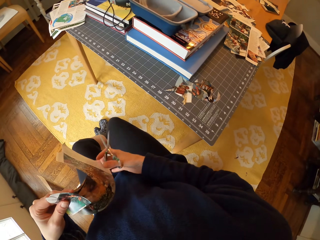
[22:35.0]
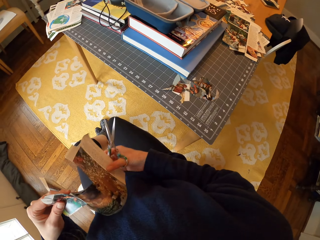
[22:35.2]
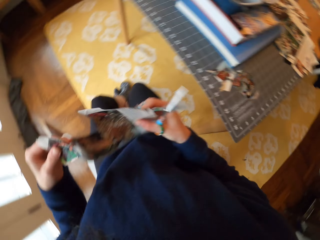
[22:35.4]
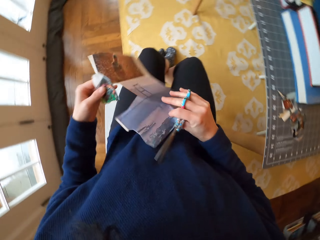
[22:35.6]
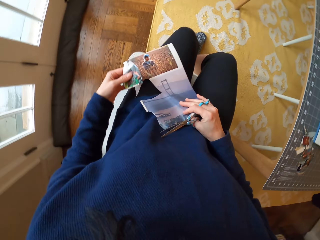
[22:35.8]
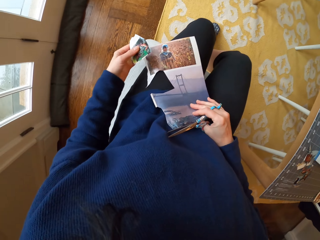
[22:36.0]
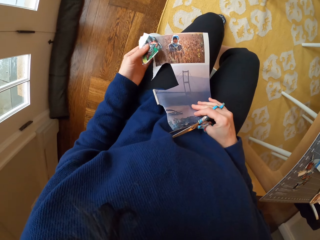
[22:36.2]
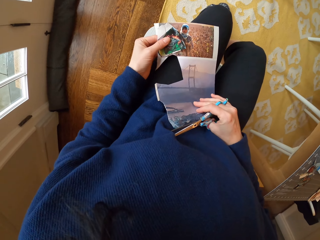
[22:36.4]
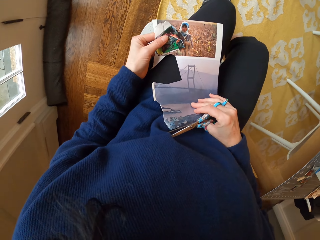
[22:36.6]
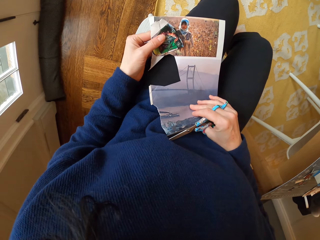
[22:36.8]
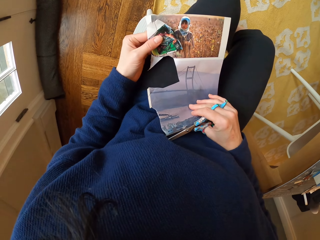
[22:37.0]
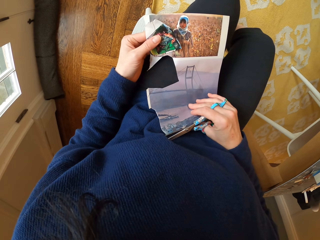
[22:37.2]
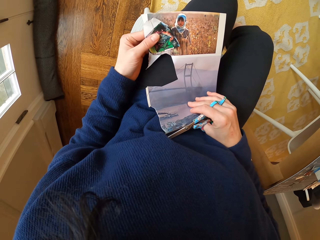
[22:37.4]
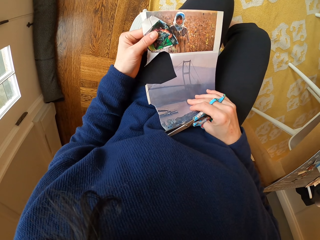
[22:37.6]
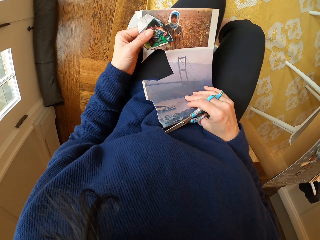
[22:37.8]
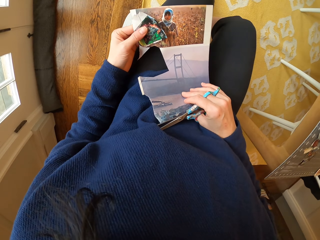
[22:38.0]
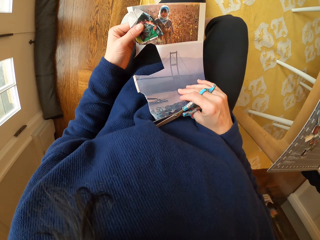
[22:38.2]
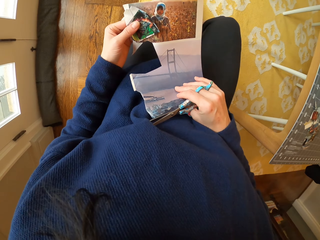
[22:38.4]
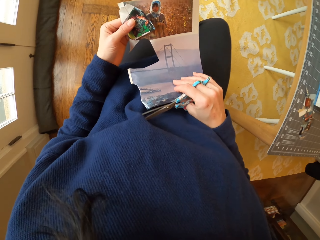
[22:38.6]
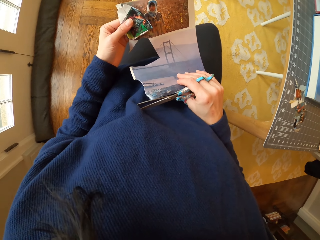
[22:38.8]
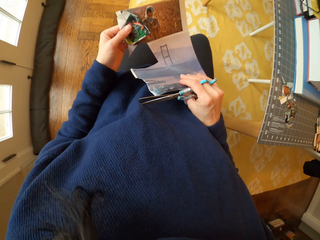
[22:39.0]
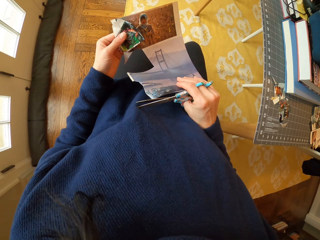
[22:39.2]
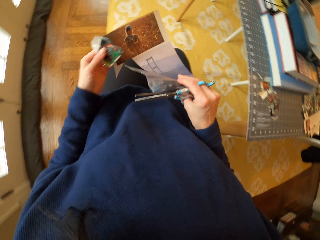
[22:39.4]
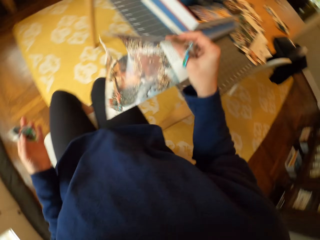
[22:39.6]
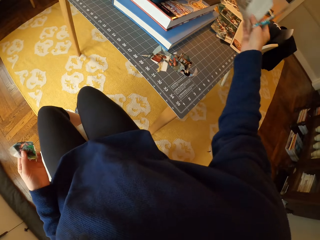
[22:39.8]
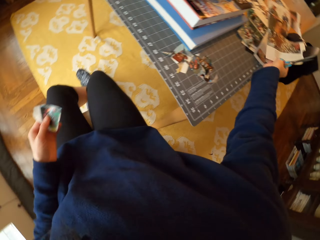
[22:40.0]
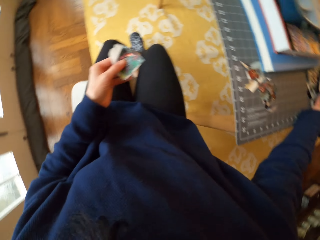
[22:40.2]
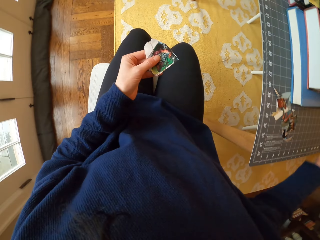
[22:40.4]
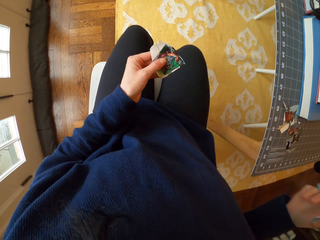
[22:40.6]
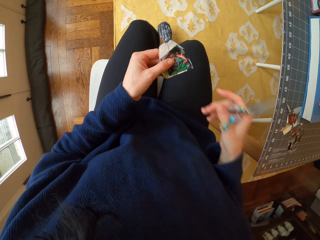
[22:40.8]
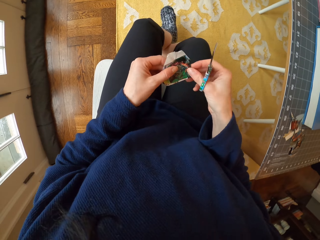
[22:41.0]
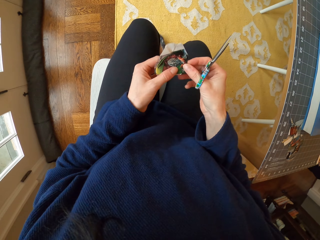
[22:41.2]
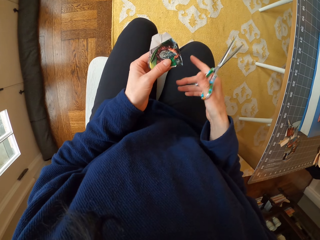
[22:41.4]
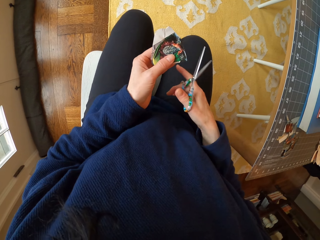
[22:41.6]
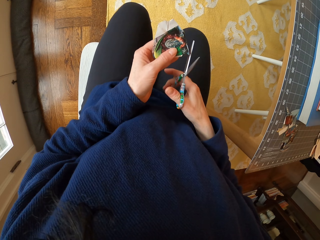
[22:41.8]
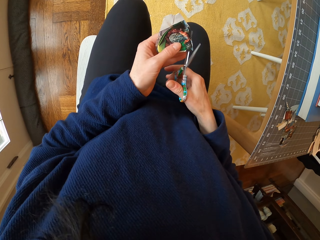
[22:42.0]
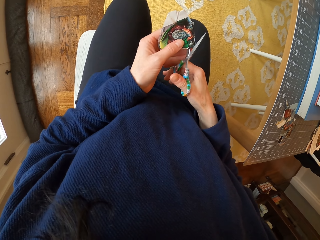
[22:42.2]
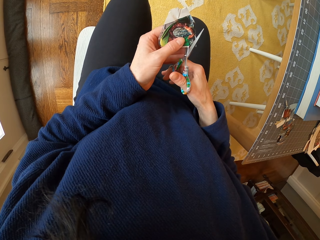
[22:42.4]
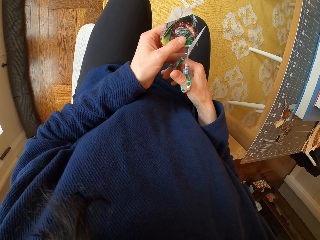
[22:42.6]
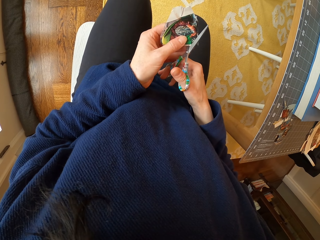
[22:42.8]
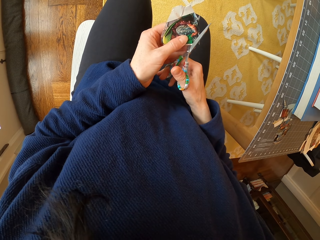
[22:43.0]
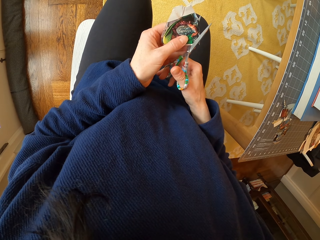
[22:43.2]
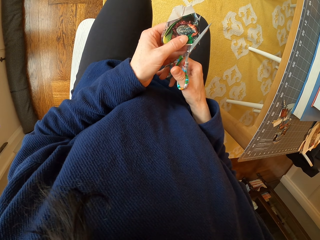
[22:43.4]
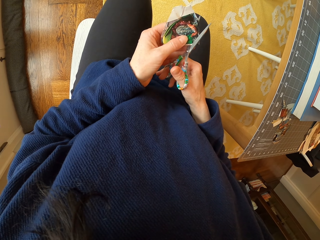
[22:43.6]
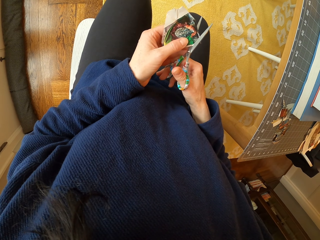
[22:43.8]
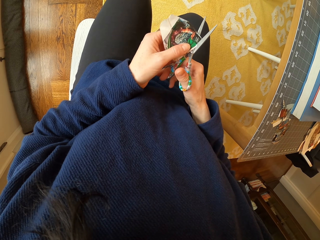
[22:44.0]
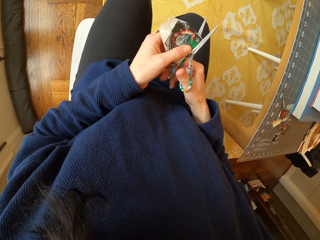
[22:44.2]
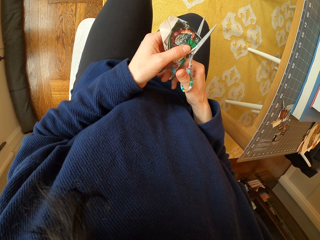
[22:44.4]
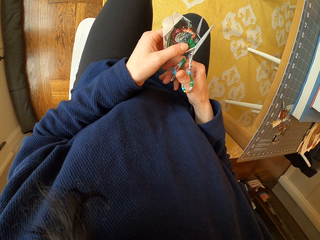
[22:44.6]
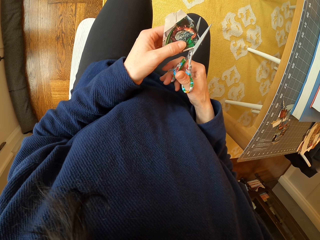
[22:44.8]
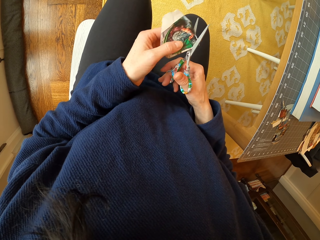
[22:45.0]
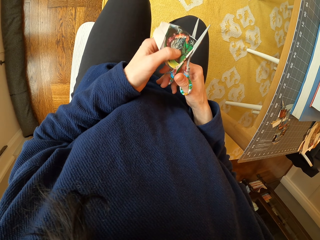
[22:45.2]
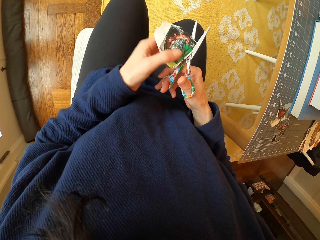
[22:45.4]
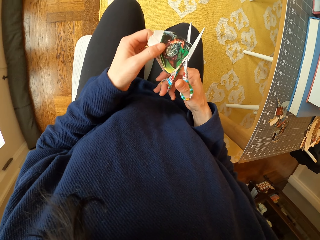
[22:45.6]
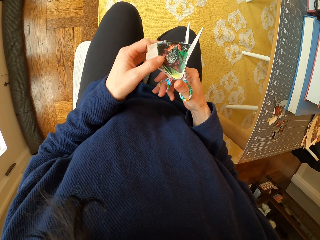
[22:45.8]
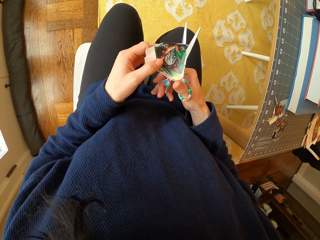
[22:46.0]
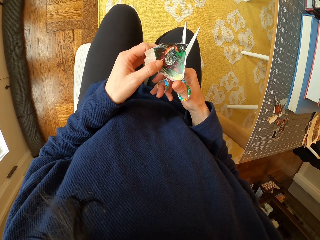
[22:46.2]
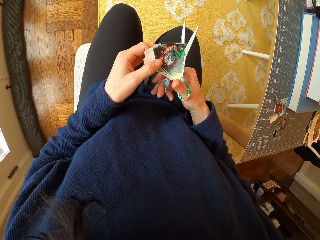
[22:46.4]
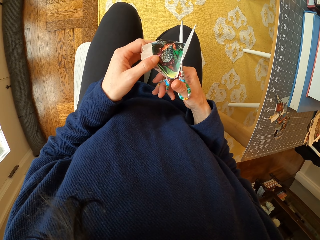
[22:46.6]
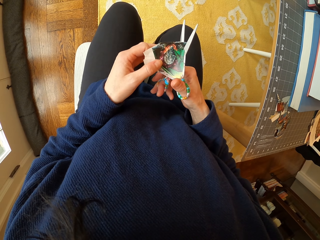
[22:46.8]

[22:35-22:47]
The camera wearer picks up the paper. They place the paper on the thighs. They hold the paper with both hands. They stare at the paper. They place the paper on the table. They adjust the piece of paper in the hand. They cut the piece of paper with the scissor.

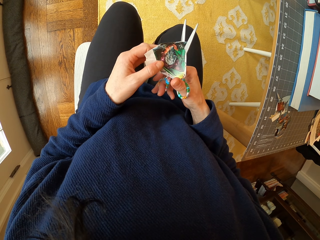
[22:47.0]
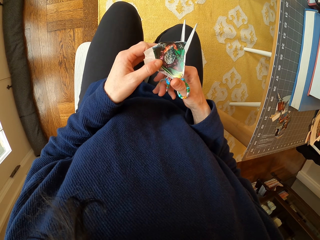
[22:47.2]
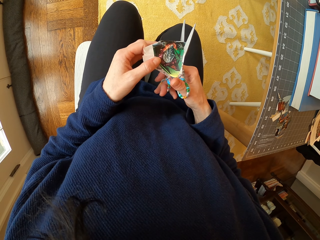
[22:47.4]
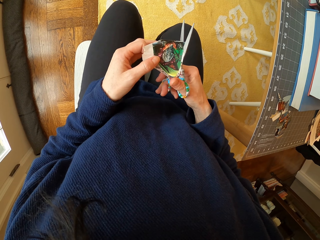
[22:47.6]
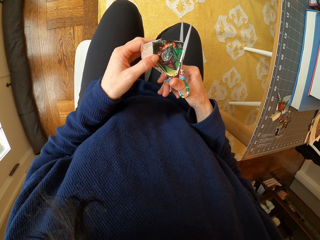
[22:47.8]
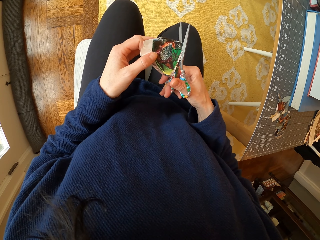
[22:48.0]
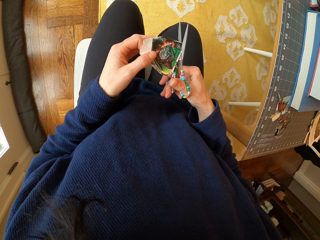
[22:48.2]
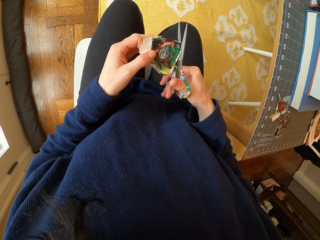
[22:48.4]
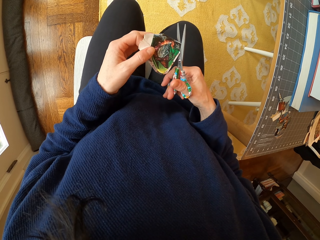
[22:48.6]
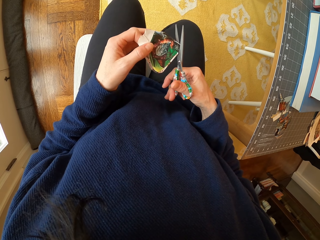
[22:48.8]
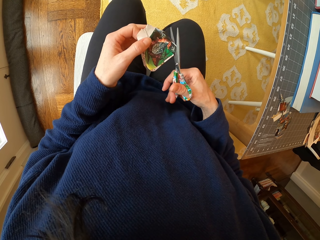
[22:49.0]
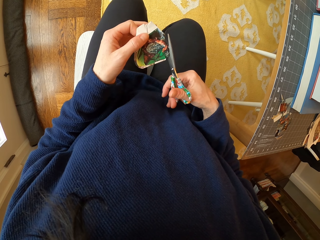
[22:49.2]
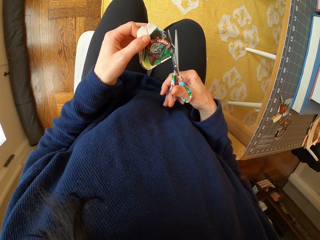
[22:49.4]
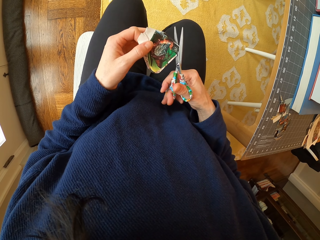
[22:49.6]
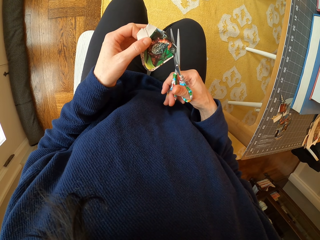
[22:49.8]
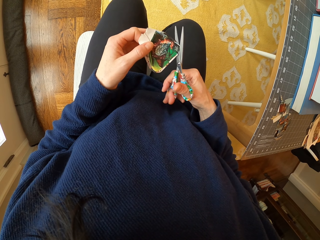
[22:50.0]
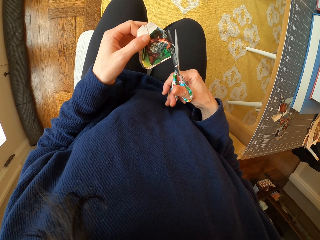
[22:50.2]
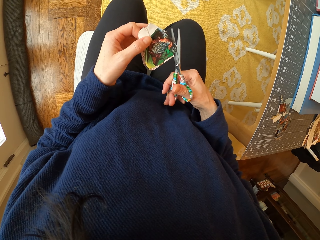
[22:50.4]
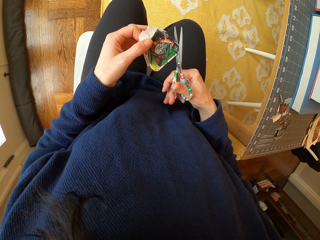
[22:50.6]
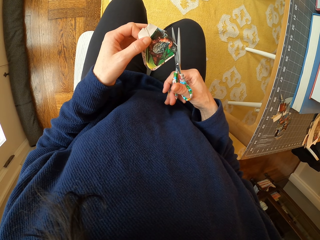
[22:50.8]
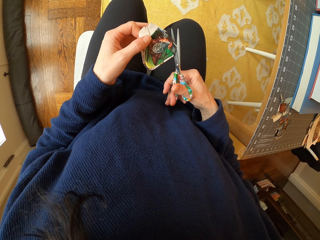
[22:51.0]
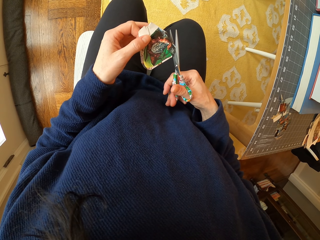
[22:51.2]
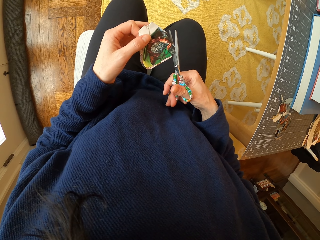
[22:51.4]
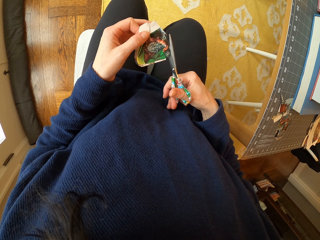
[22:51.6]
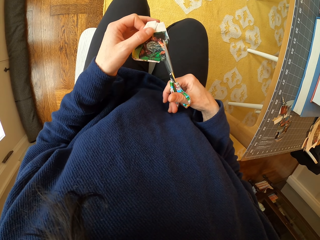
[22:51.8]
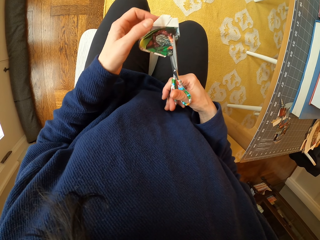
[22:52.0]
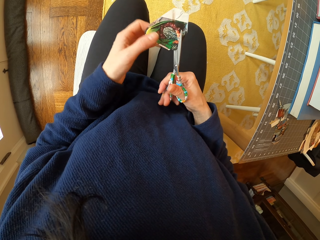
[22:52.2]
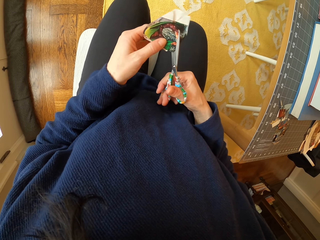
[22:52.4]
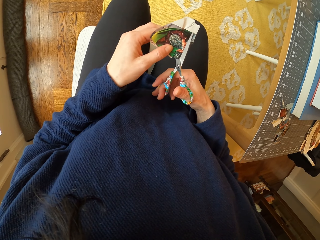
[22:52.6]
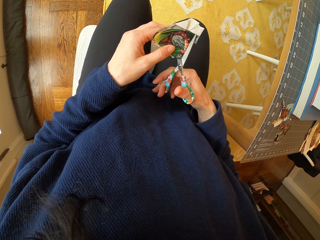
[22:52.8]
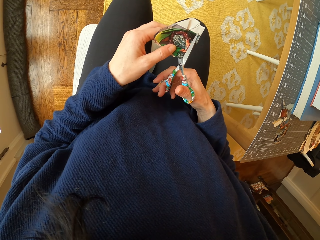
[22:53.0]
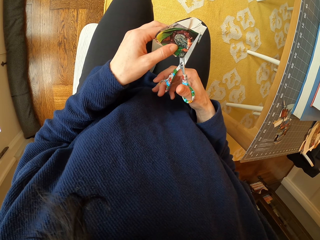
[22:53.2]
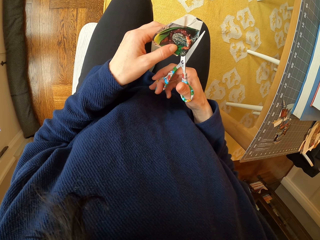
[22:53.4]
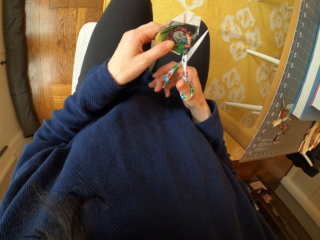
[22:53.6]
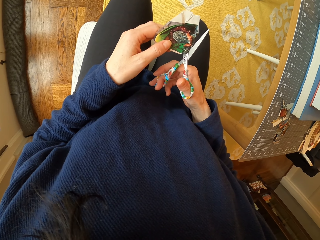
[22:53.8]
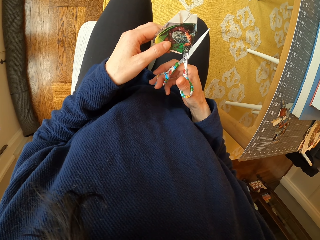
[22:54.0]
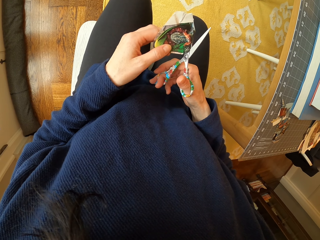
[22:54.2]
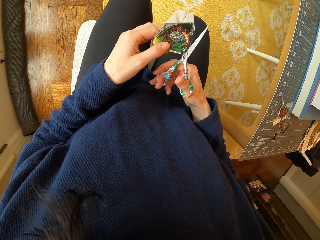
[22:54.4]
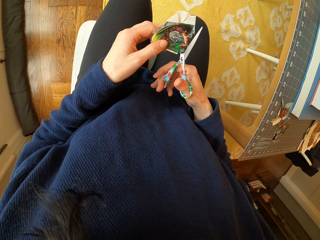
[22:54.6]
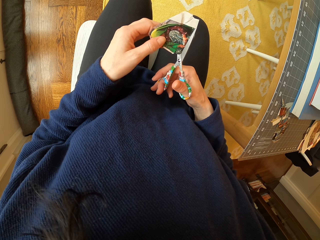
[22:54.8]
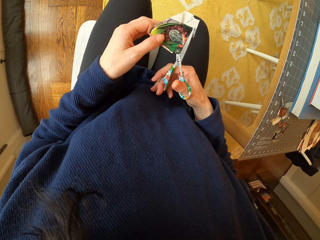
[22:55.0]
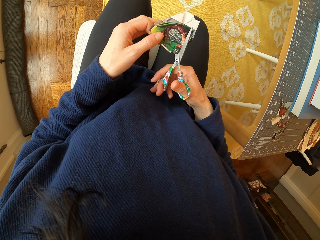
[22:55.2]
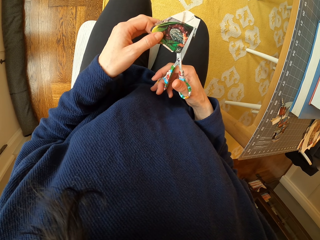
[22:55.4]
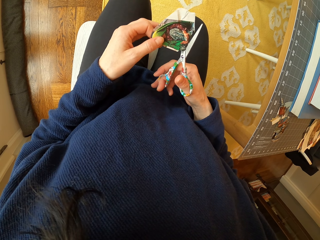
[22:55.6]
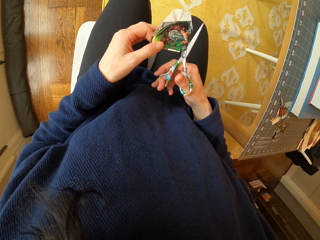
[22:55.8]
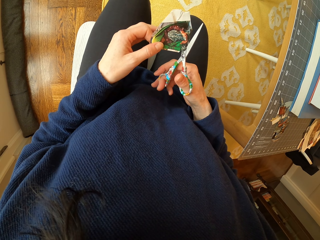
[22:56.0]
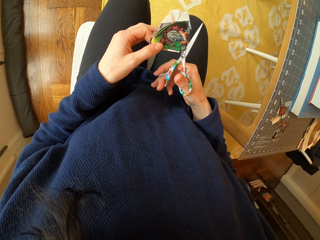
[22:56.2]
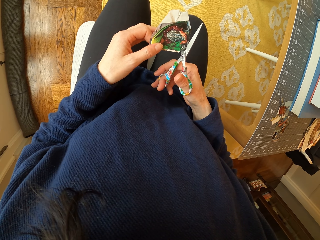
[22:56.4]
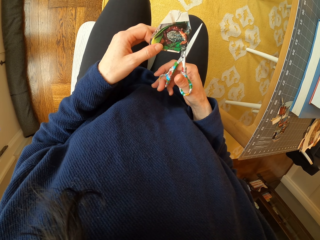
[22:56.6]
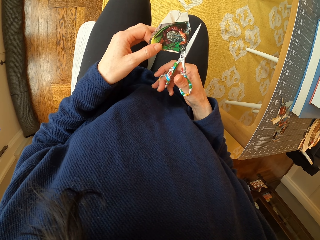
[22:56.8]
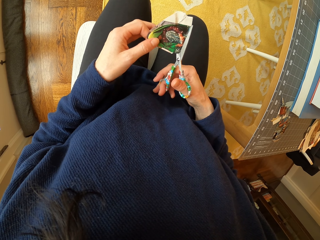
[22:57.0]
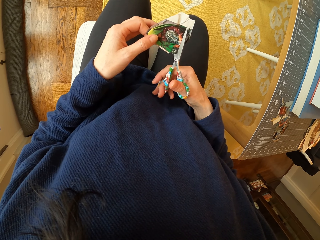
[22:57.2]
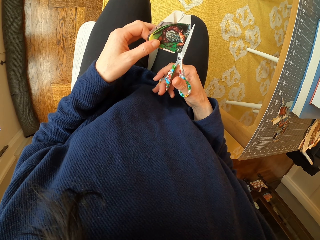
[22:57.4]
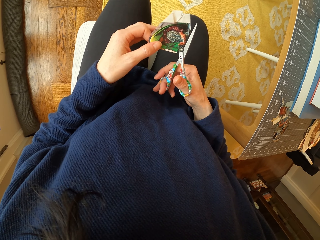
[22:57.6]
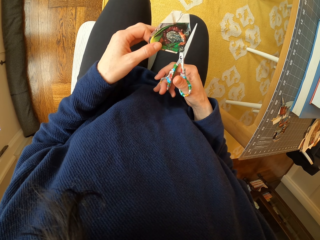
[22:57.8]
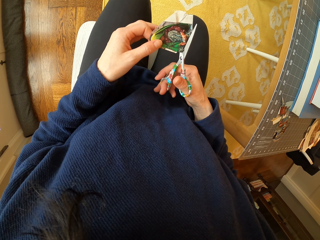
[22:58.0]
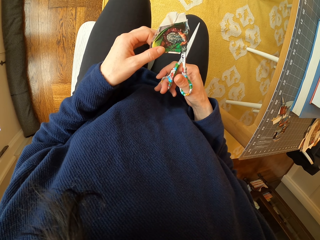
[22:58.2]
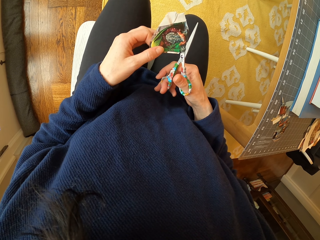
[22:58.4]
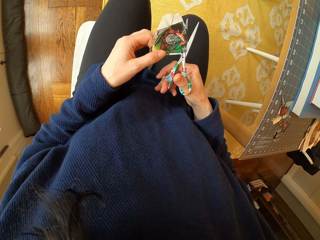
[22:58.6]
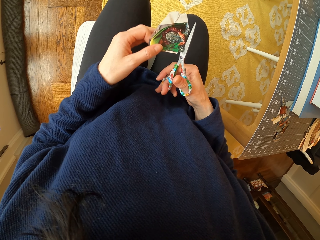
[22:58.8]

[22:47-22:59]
The camera wearer moves the hand. They cut the piece of paper.
